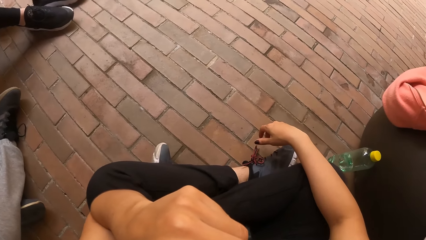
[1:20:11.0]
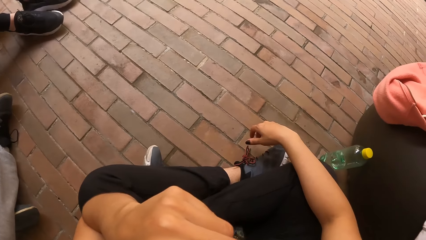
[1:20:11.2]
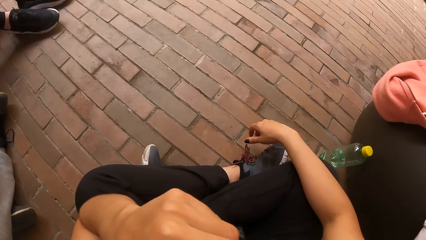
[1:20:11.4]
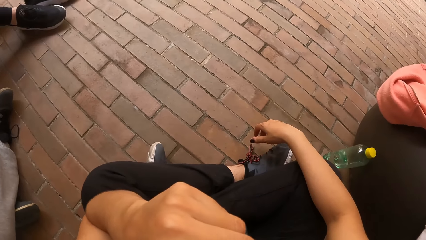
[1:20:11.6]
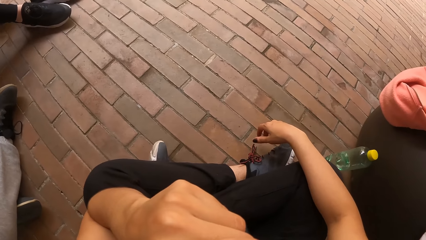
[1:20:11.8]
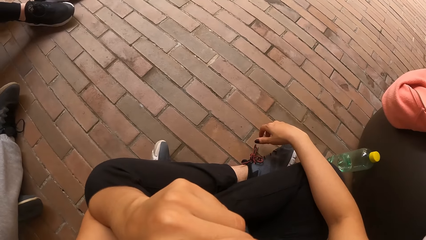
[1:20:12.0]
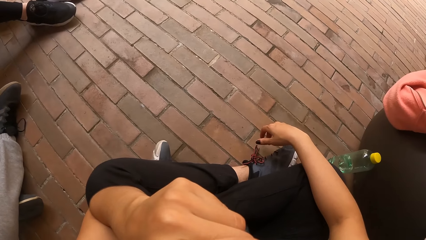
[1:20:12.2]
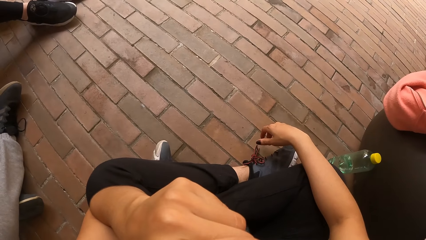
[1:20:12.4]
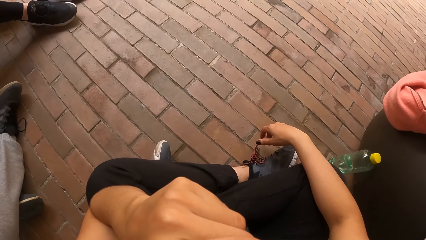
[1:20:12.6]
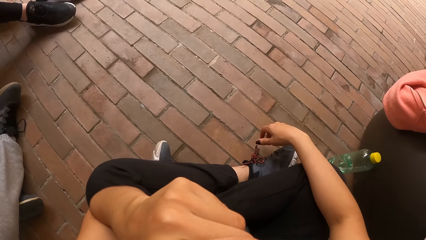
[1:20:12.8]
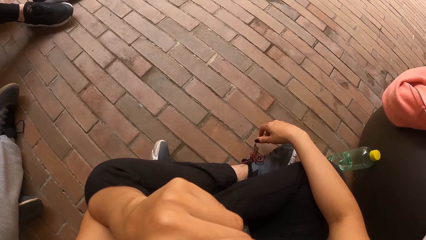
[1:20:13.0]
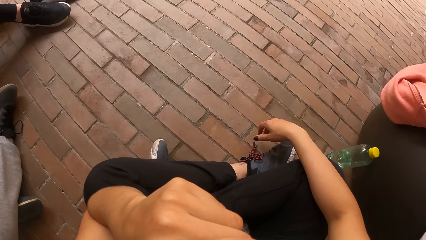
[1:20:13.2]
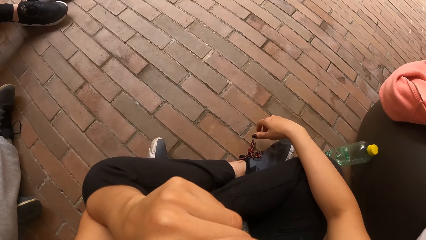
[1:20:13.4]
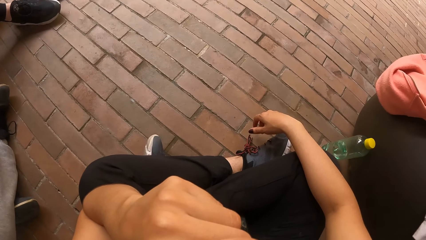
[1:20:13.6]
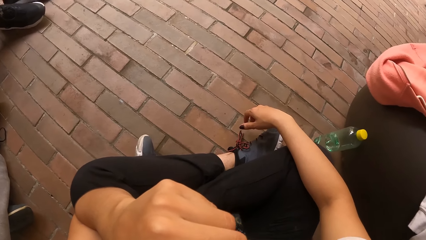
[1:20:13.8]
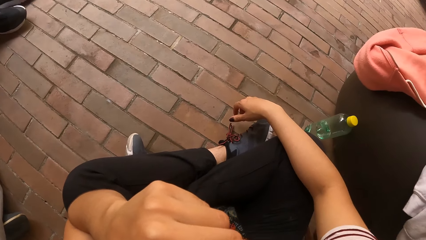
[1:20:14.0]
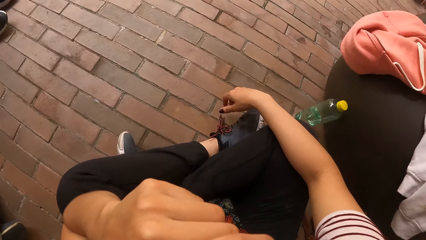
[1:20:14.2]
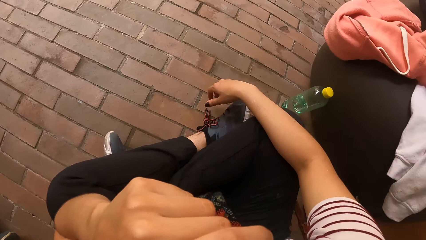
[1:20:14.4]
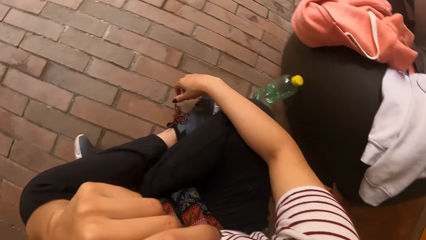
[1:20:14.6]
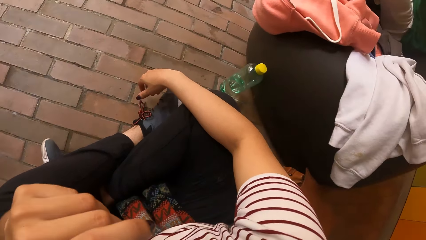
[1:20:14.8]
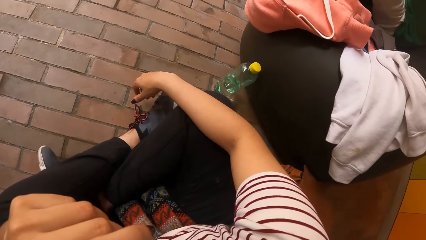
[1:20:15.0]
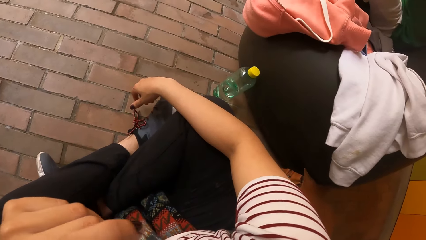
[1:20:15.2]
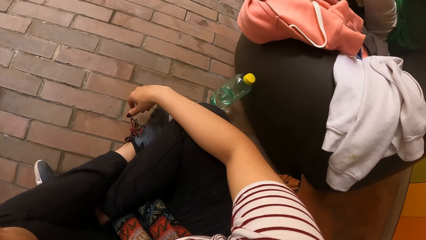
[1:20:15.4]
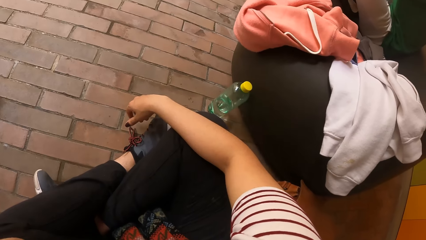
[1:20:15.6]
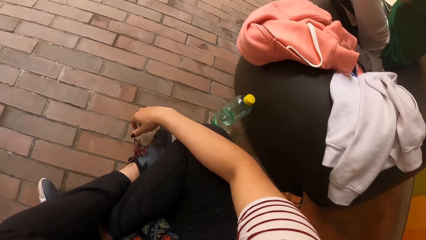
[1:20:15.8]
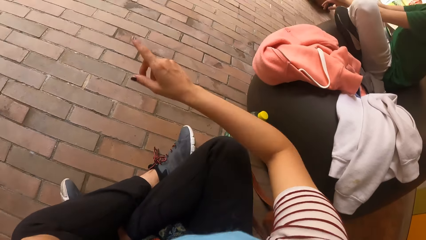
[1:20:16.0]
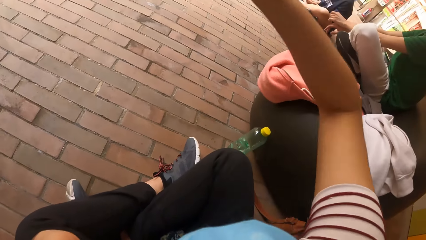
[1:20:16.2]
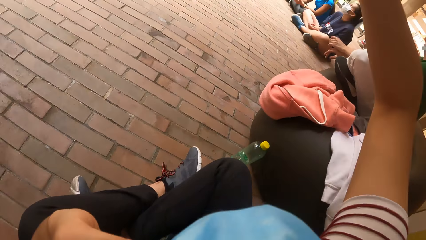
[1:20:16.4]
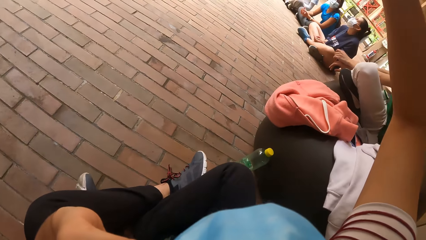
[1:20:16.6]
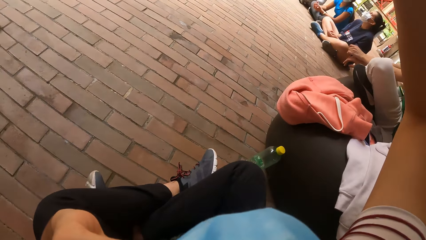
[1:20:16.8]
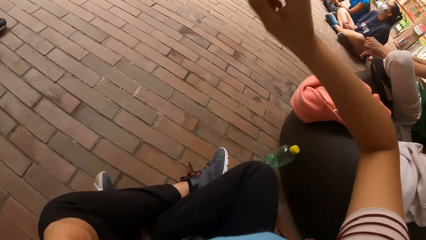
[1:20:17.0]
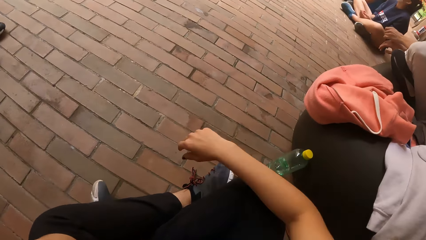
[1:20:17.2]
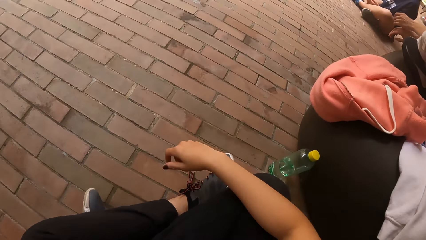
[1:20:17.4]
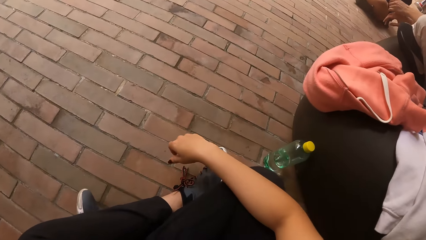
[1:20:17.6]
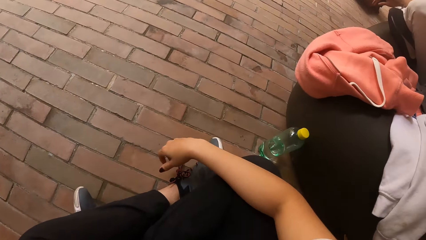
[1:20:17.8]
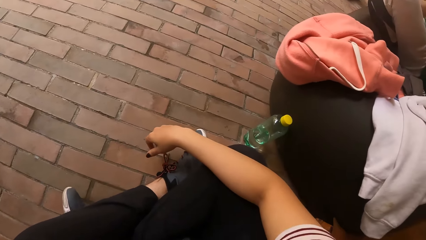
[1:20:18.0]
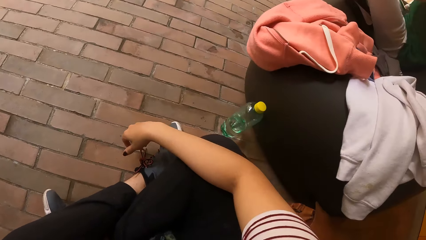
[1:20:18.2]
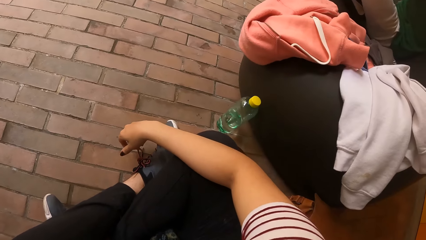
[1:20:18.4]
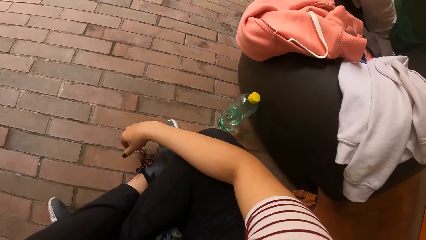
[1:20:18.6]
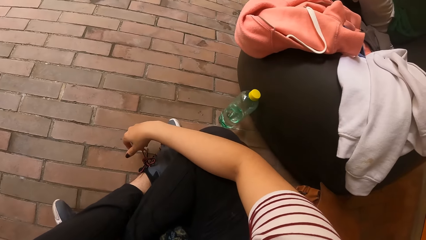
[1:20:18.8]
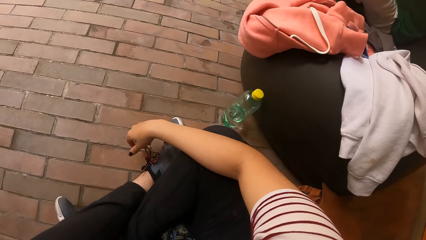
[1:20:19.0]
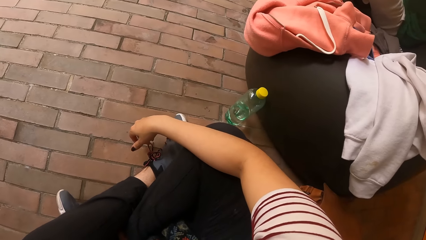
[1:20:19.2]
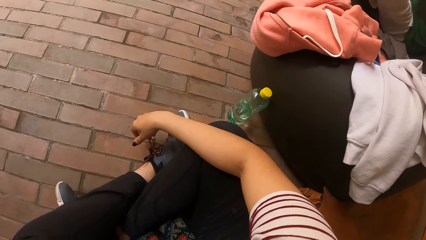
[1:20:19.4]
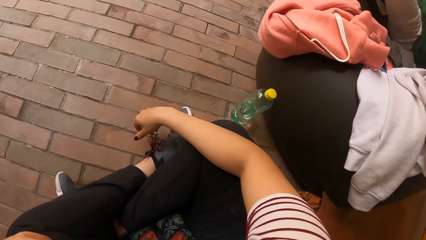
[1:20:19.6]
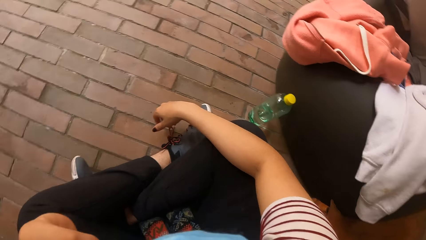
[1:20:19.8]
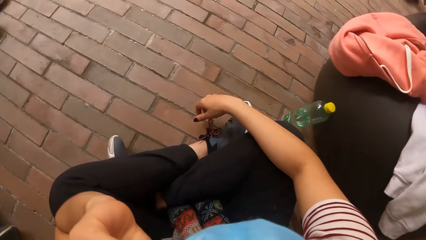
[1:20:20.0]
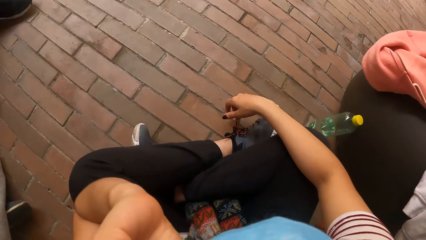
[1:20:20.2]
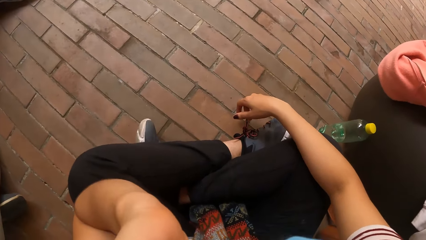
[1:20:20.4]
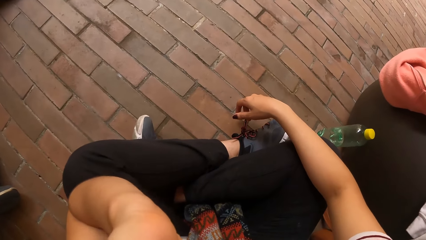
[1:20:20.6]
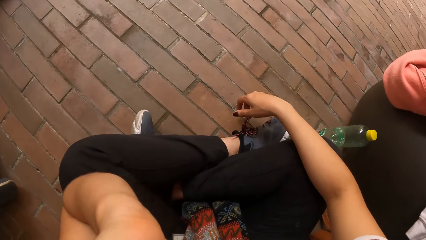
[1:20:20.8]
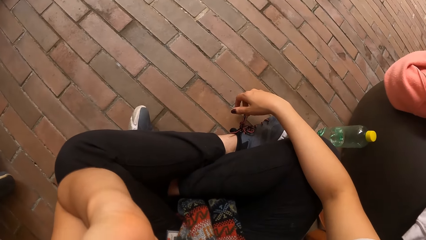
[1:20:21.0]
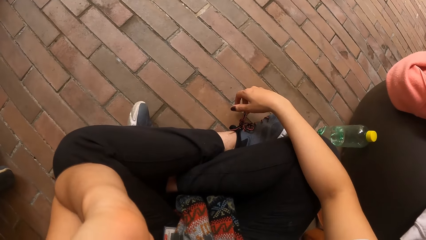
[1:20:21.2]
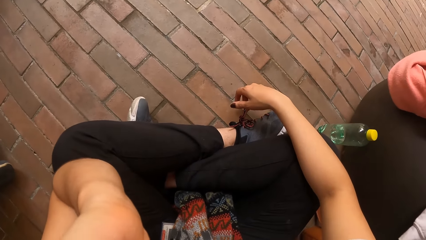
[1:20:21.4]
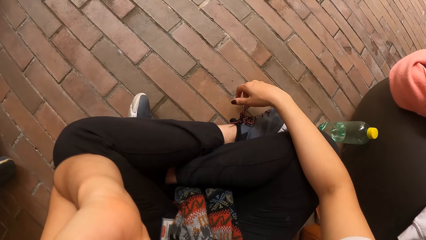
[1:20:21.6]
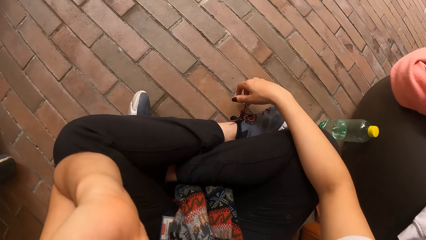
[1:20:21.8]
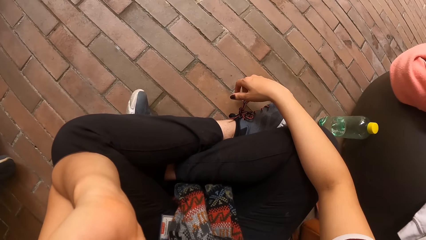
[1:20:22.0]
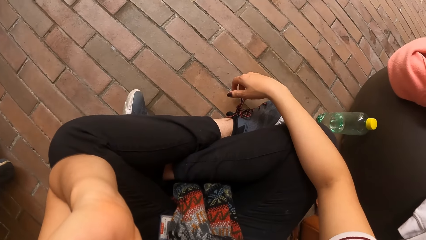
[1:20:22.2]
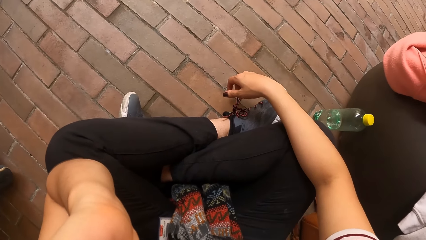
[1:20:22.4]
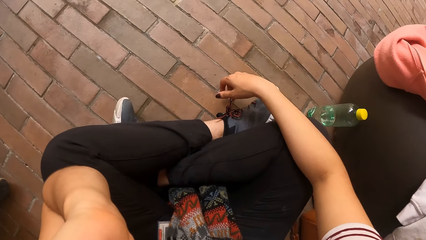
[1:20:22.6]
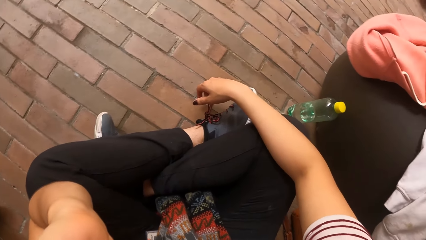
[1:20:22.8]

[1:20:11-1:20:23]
The camera wearer raises her right hand. She looks around.

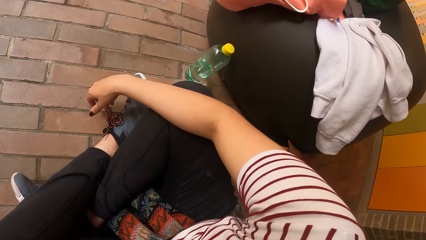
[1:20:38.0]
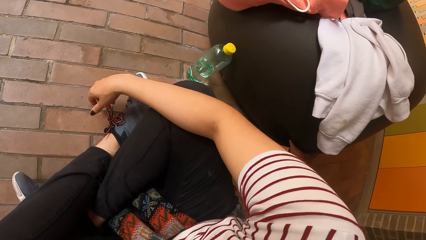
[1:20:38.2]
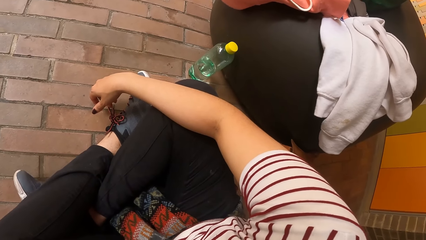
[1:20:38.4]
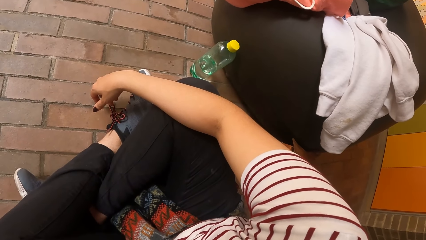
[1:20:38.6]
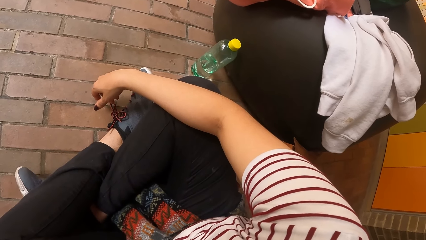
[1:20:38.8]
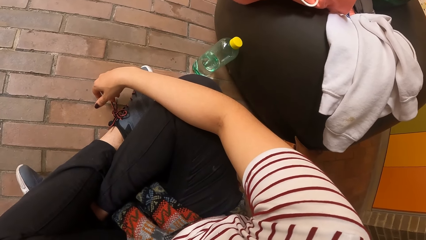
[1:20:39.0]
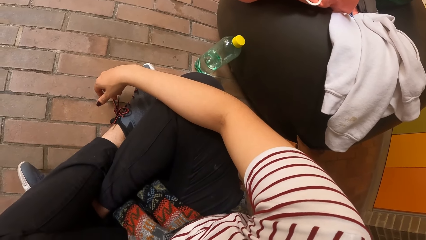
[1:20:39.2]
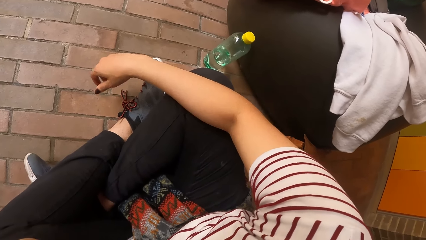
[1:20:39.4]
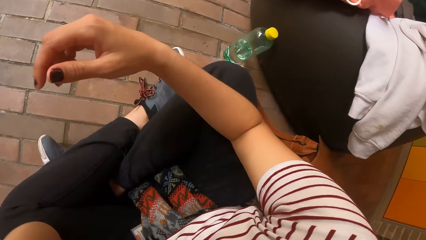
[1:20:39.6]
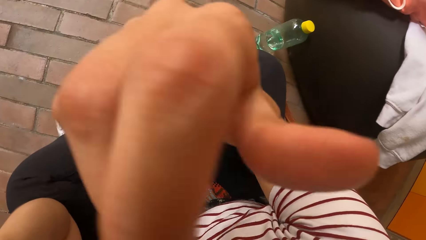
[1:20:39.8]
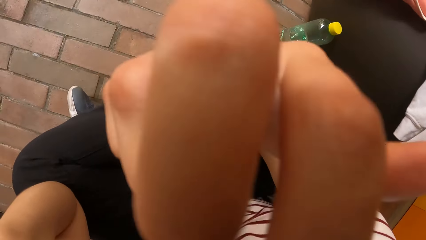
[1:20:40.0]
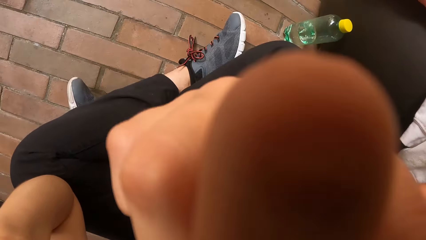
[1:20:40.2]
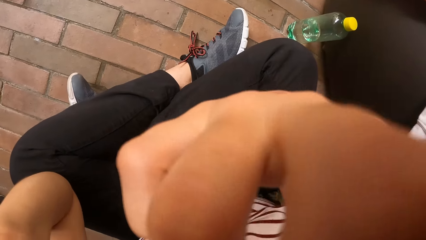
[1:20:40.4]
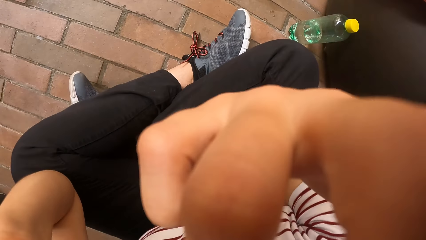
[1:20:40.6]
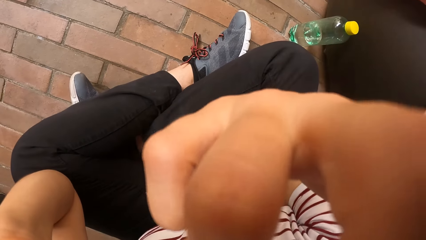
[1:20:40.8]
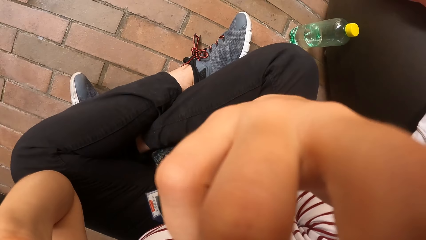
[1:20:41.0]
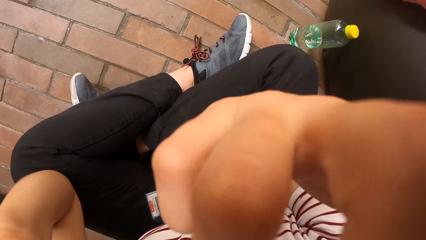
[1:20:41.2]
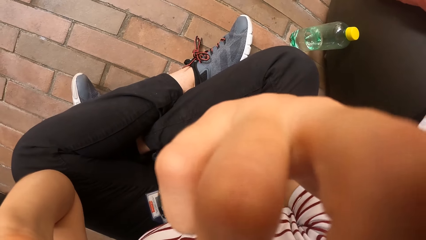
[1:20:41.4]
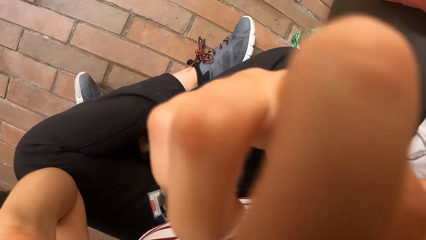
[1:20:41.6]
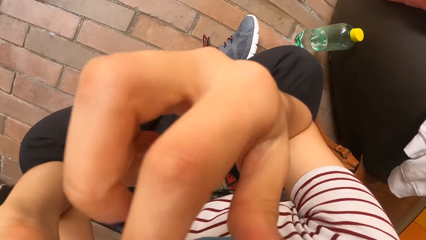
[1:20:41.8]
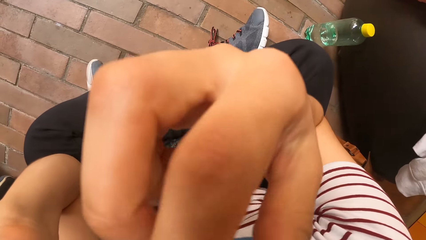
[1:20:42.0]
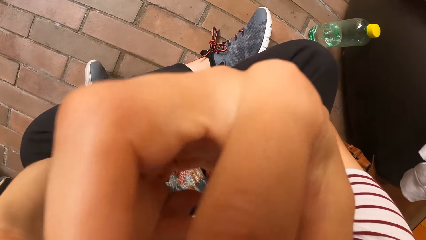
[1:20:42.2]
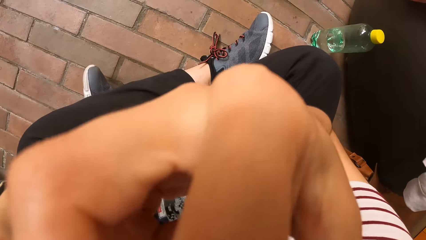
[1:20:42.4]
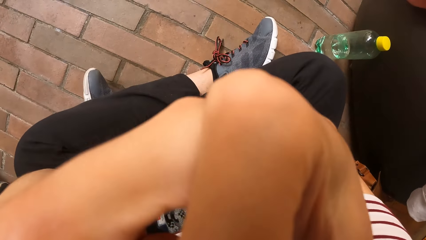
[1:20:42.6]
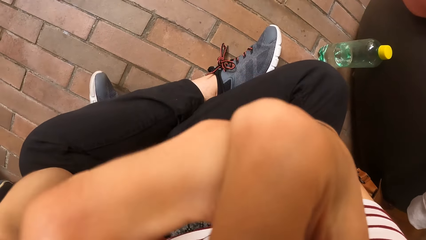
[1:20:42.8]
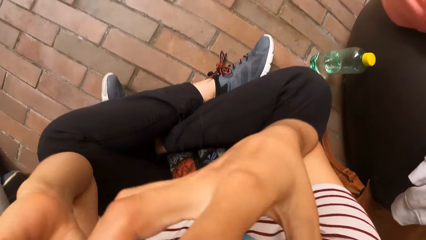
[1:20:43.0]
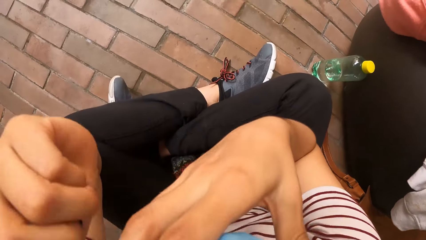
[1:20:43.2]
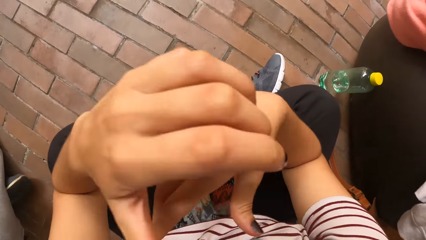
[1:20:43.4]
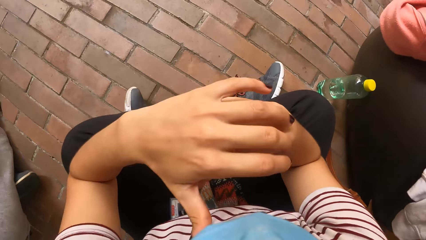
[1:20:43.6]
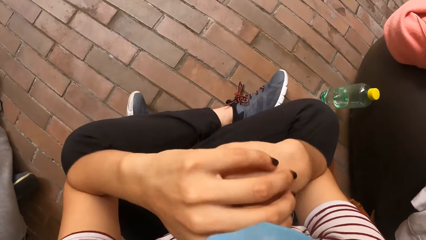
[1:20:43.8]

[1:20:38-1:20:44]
The camera wearer touches her face with her right hand. She places both hands on her chin.
